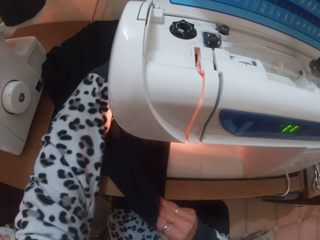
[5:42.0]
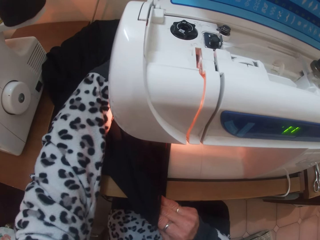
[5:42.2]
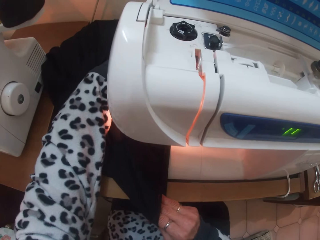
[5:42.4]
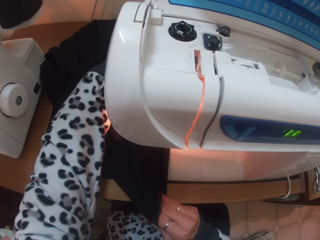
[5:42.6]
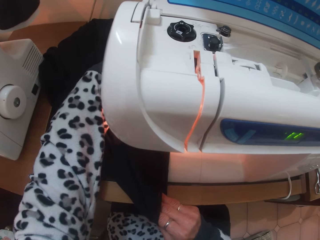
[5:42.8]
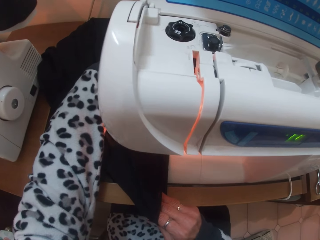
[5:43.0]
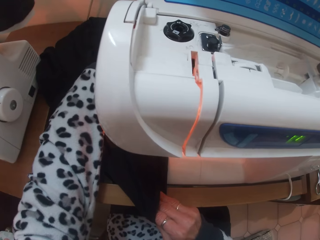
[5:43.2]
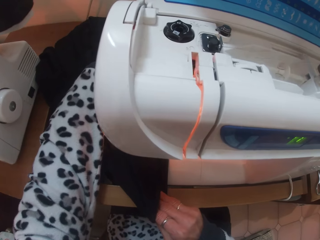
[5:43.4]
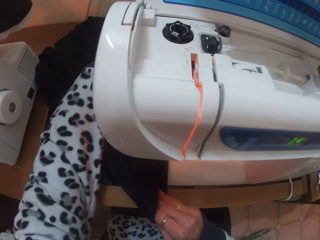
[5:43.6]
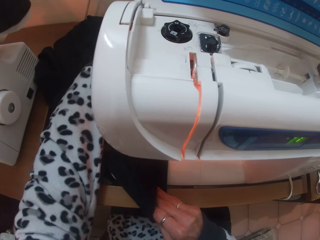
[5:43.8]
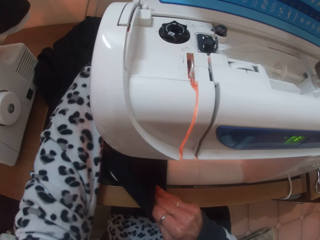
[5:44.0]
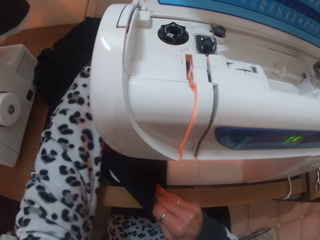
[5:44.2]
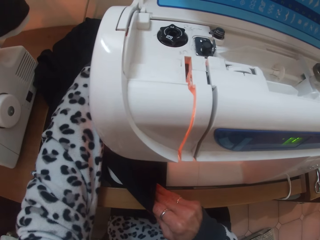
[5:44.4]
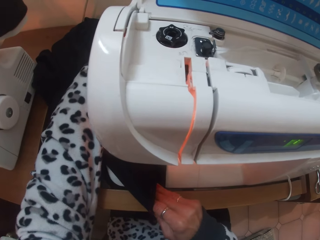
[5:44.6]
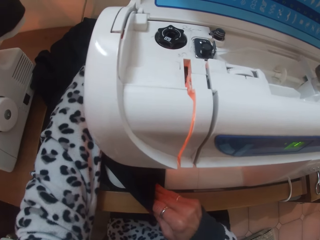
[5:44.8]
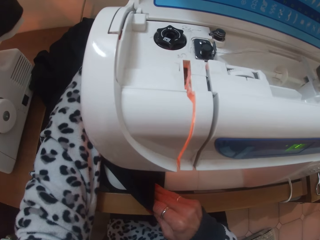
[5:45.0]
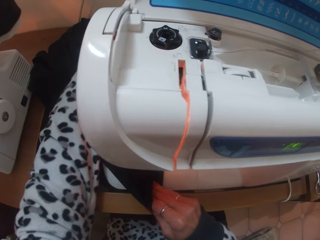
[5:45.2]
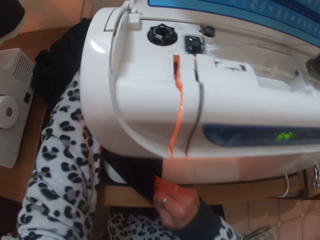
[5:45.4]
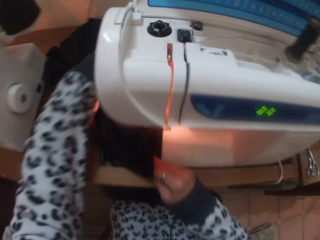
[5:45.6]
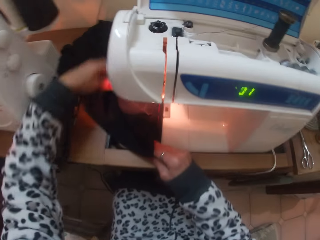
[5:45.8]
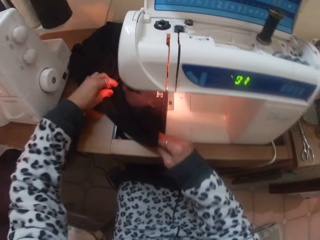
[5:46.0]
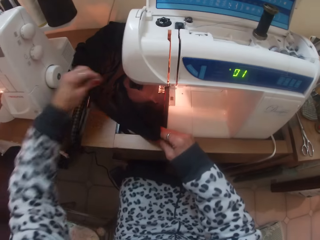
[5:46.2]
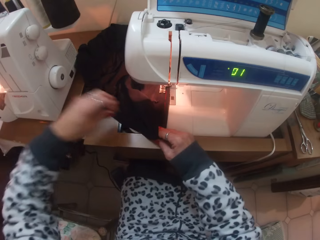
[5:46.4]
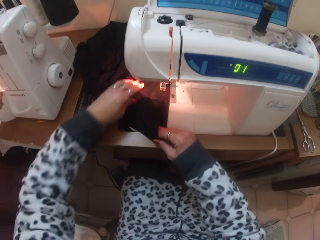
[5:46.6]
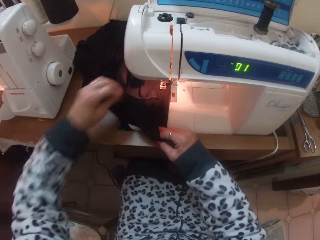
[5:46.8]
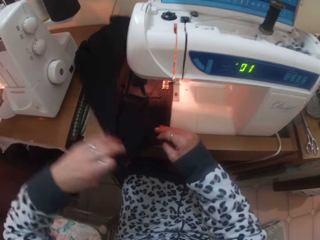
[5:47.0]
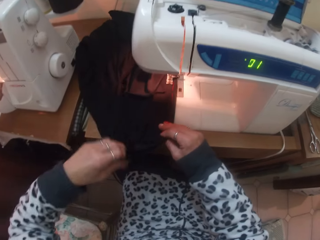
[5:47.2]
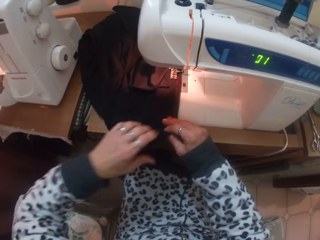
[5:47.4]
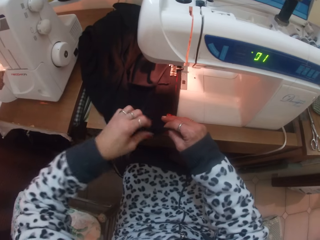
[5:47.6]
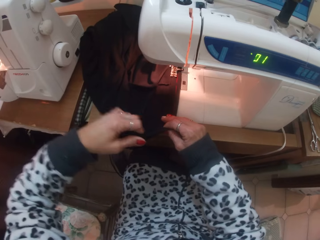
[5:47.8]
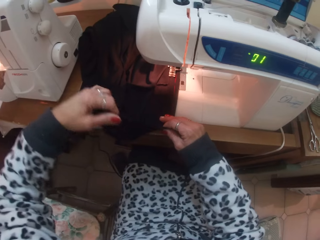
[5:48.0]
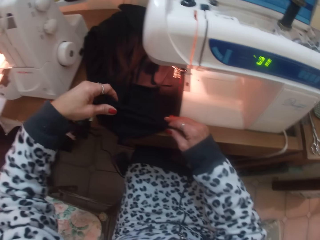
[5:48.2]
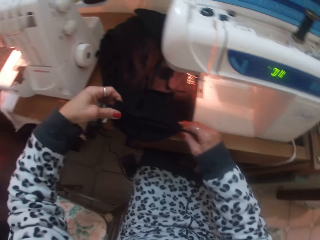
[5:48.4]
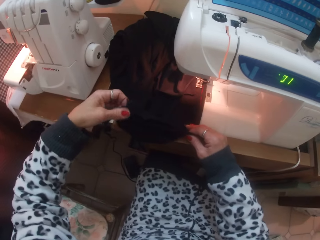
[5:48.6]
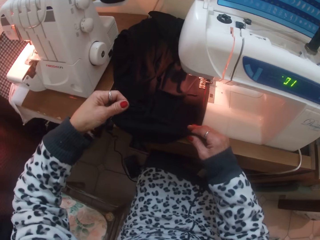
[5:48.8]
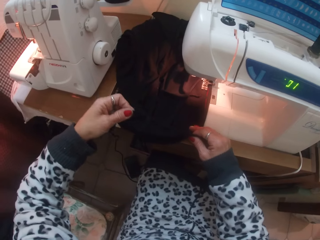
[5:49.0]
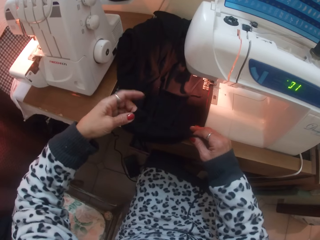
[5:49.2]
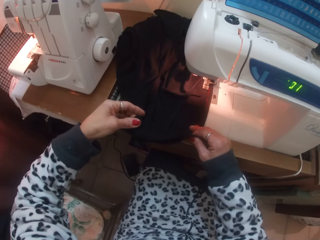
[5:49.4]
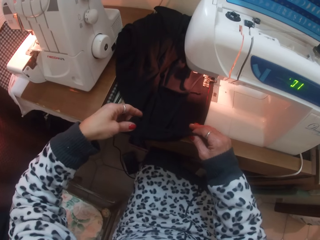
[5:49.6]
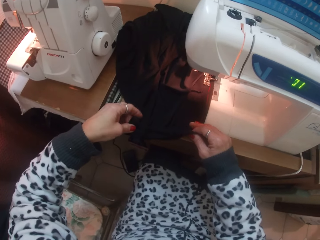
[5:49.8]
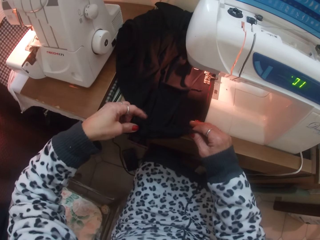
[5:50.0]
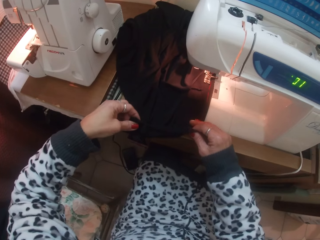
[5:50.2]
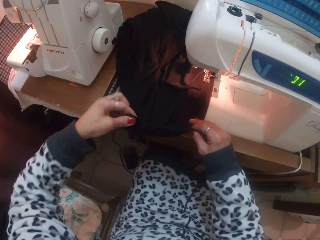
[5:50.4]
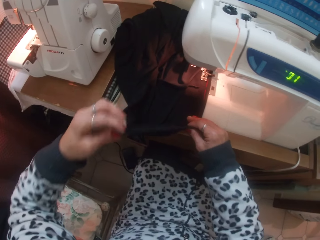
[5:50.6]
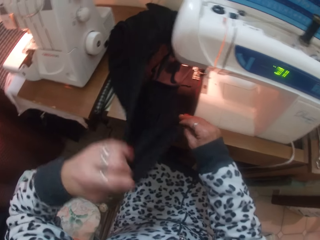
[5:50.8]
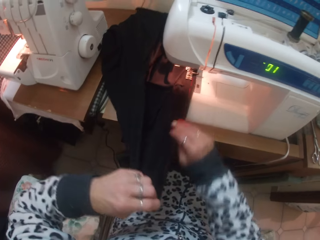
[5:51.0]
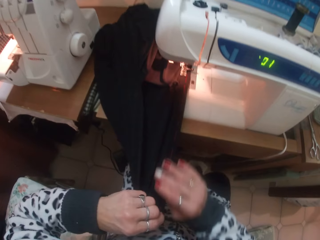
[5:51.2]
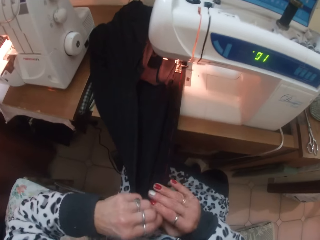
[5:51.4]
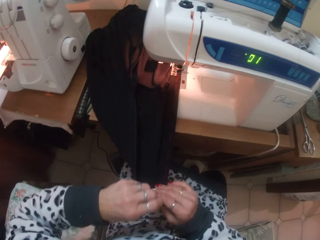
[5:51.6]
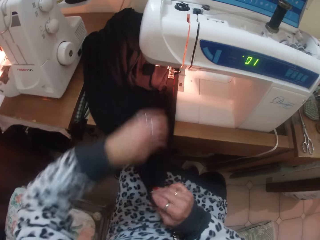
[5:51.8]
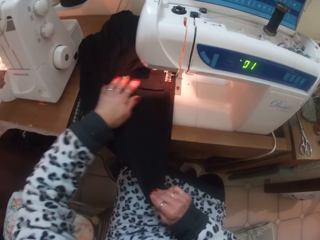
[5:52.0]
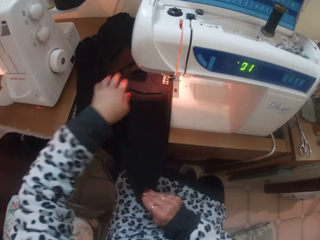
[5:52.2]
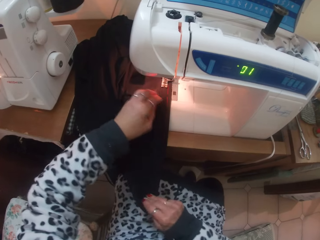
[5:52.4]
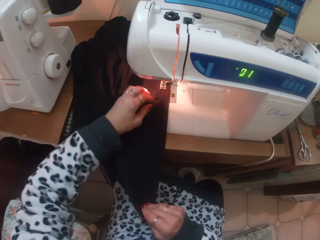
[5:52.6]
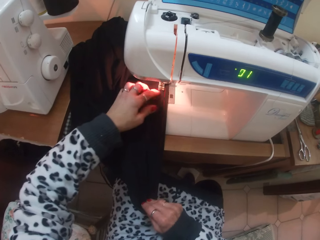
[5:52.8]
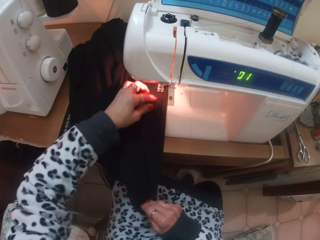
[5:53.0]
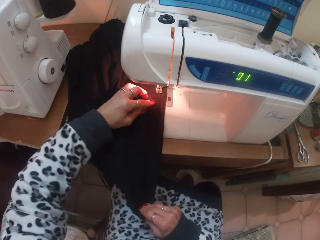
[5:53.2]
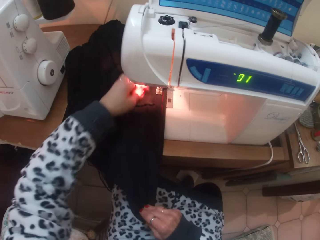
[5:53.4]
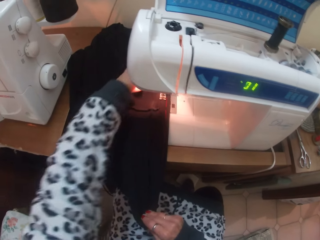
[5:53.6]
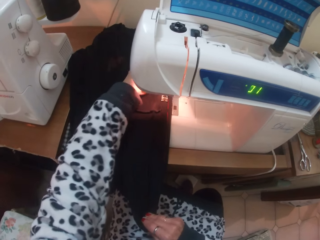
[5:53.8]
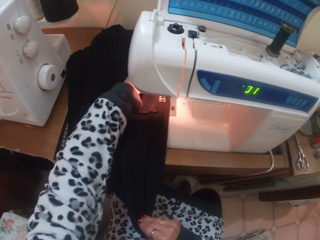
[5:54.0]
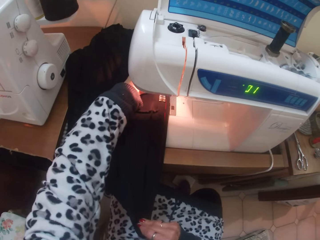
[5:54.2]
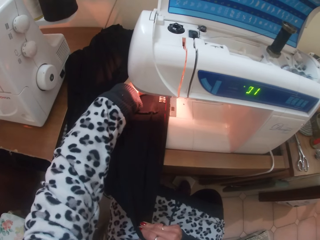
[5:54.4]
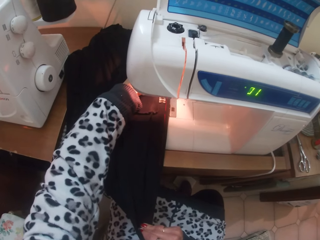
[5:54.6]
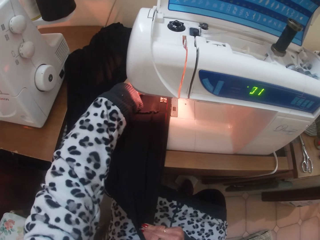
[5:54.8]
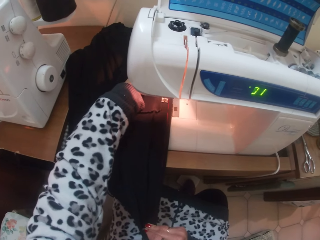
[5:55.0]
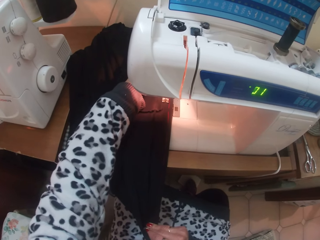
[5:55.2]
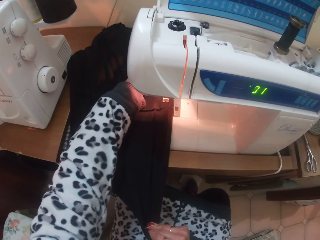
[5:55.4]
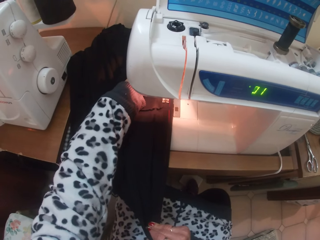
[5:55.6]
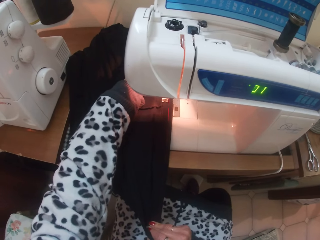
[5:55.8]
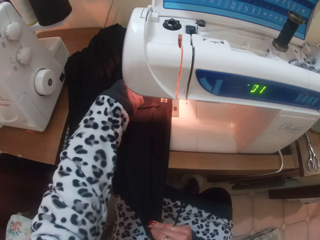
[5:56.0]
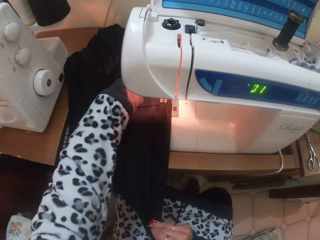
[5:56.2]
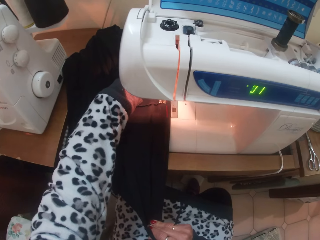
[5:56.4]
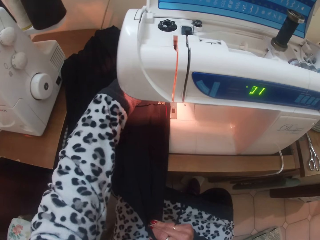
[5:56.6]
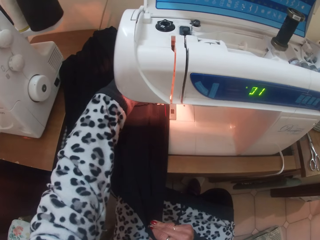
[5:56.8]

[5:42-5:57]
The camera wearer straightens the cloth. She adjusts the cloth under the presser foot with her hands. She sews the cloth with the sewing machine.

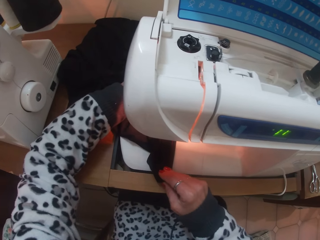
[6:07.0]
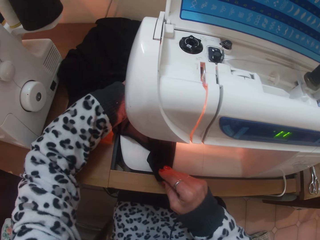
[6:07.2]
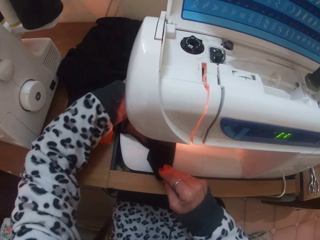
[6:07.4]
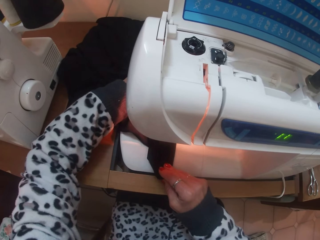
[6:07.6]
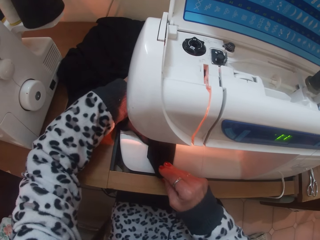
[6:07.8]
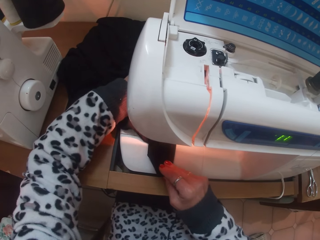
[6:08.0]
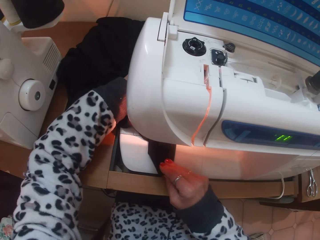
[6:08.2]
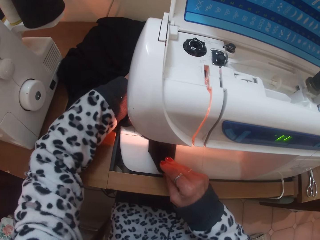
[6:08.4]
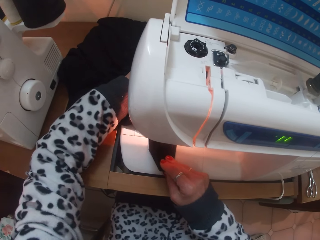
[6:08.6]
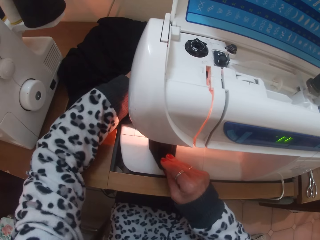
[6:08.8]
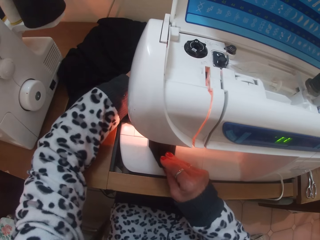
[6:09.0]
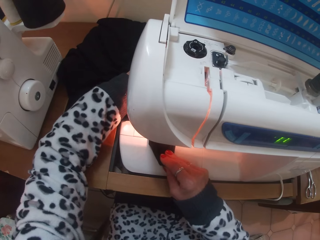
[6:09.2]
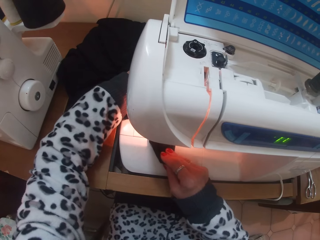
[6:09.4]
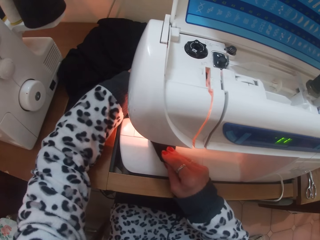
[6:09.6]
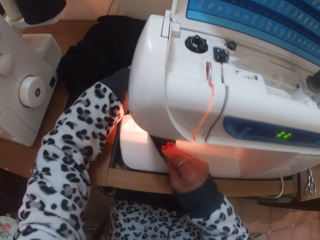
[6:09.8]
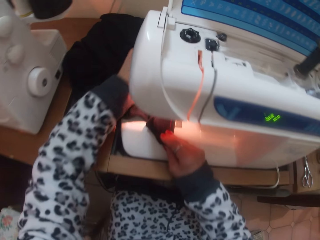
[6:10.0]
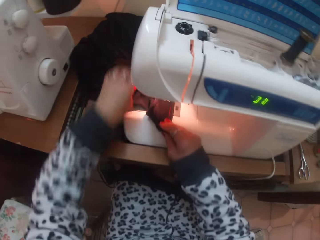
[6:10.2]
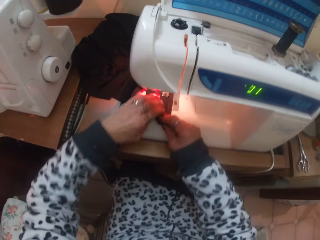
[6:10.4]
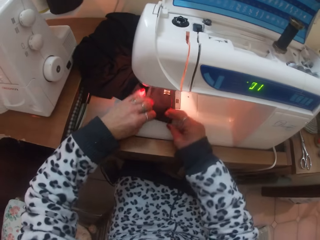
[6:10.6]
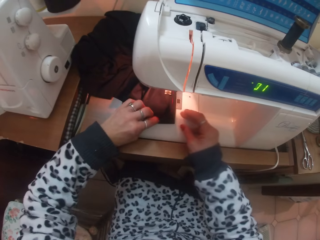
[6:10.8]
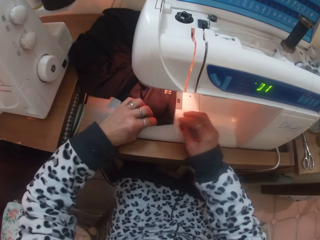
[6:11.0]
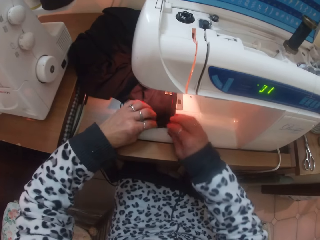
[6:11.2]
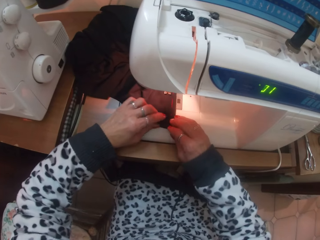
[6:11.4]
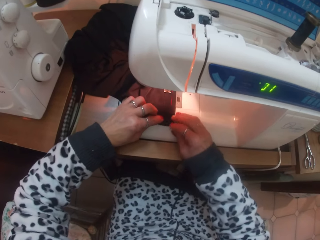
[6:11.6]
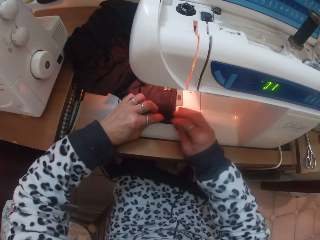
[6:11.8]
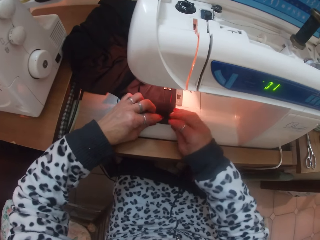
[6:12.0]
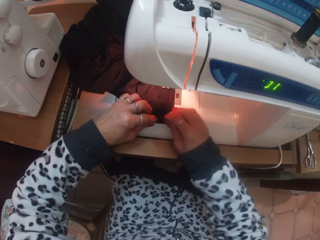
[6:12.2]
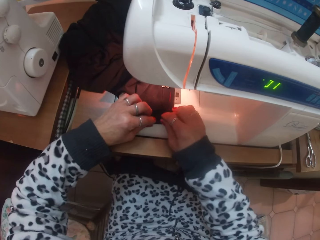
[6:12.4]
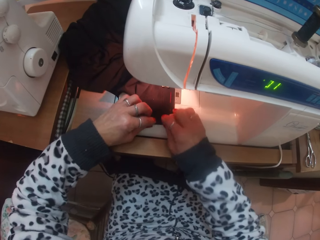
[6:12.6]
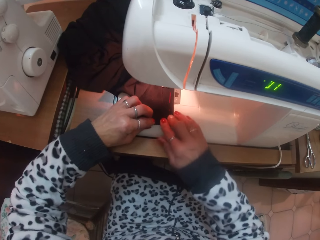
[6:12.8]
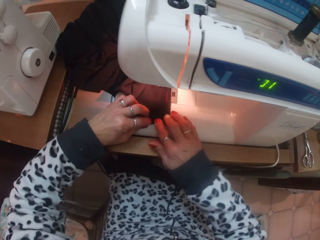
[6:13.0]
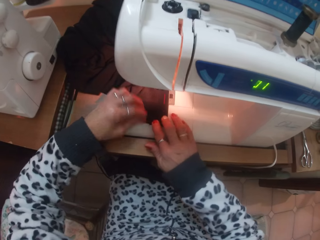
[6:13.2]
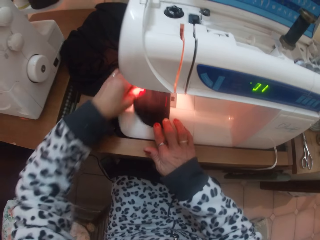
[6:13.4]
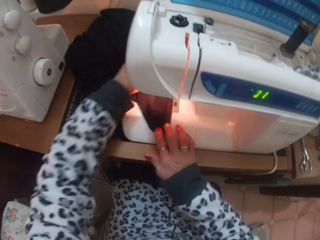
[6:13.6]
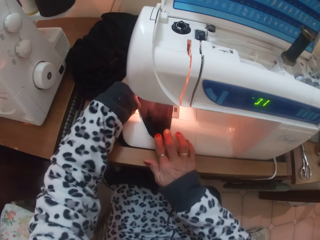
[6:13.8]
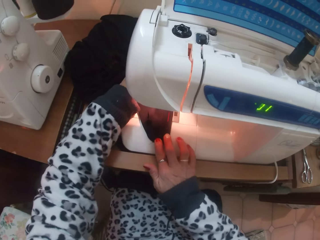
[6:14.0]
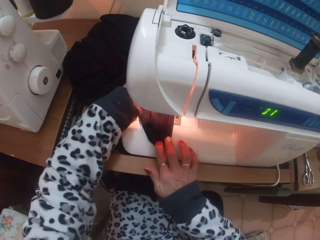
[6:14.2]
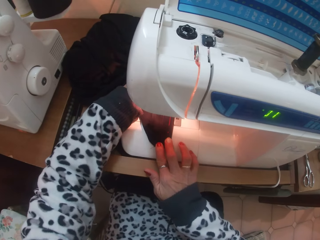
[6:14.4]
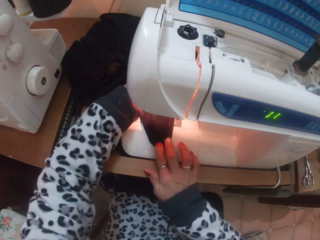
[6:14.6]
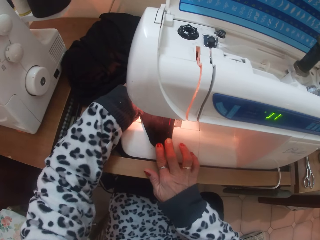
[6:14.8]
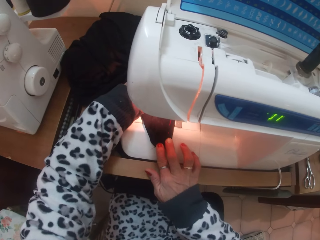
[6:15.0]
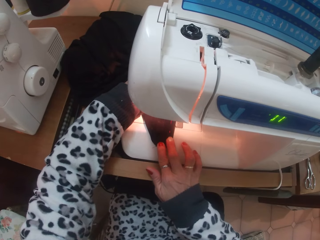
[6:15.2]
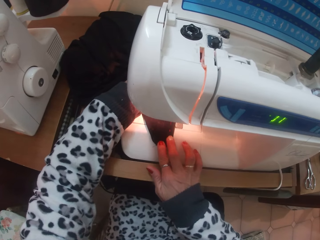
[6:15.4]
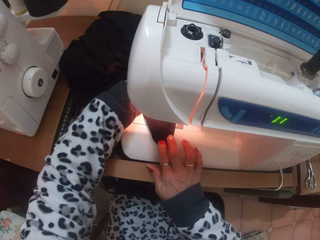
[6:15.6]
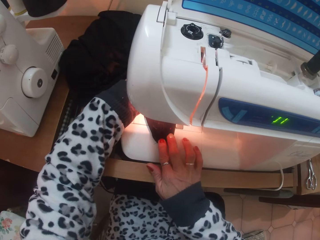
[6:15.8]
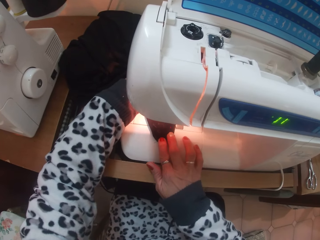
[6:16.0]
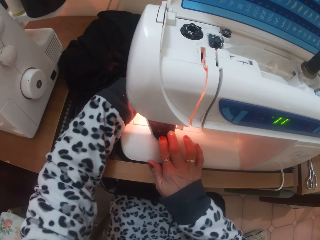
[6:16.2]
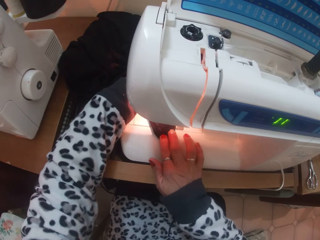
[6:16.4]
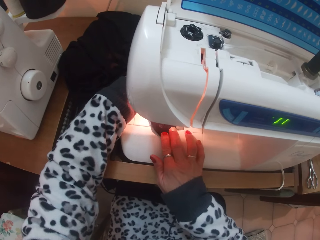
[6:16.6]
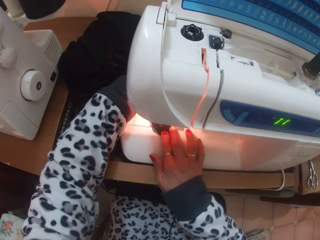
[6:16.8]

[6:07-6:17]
The camera wearer straightens the cloth. They sew the cloth.
